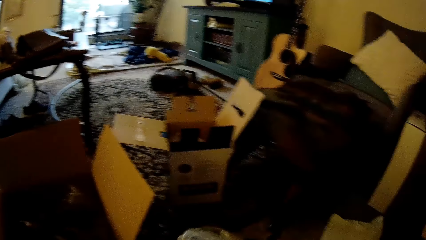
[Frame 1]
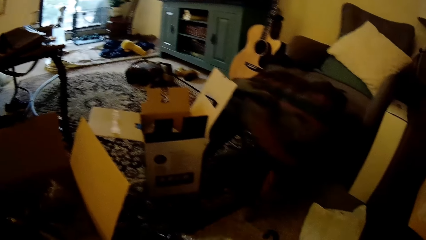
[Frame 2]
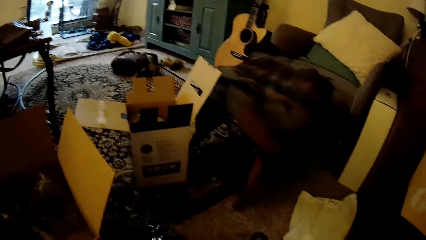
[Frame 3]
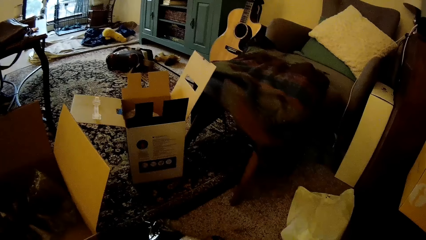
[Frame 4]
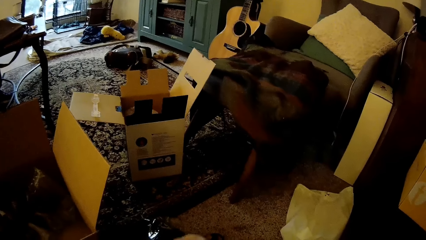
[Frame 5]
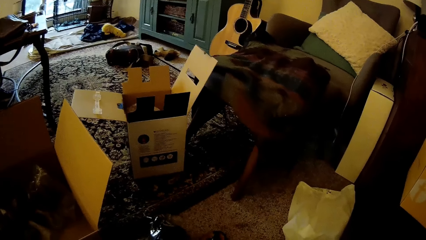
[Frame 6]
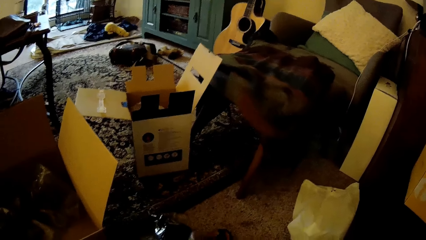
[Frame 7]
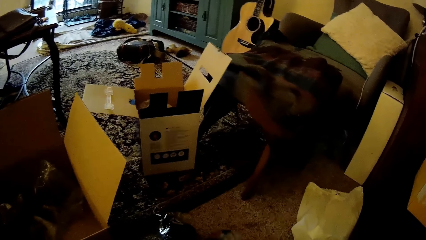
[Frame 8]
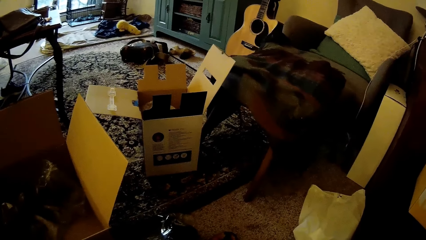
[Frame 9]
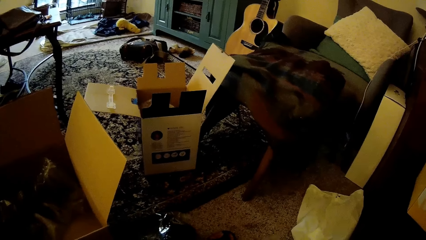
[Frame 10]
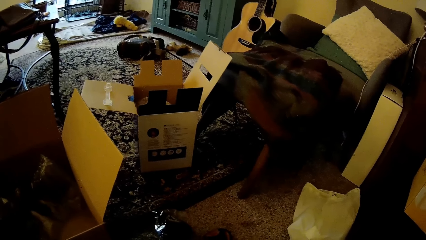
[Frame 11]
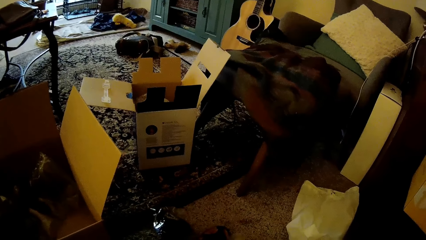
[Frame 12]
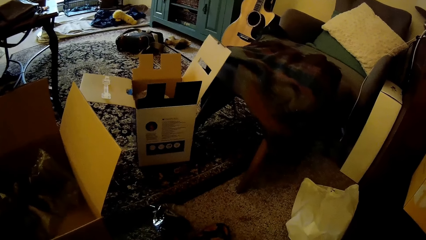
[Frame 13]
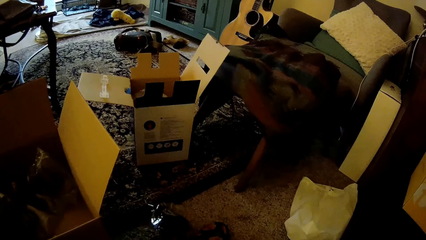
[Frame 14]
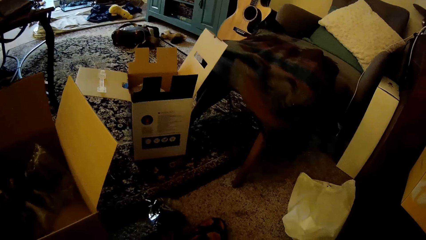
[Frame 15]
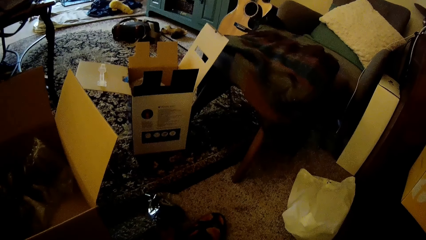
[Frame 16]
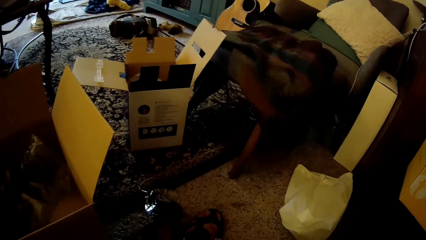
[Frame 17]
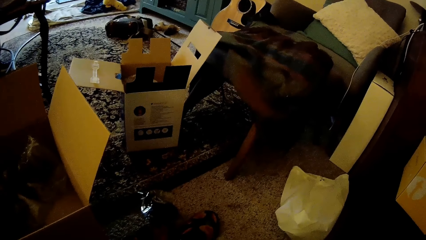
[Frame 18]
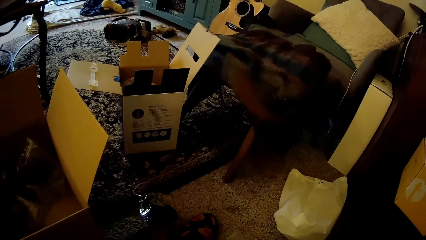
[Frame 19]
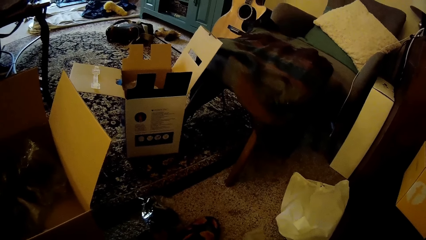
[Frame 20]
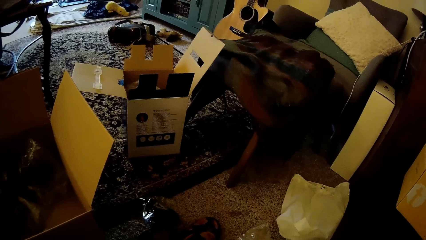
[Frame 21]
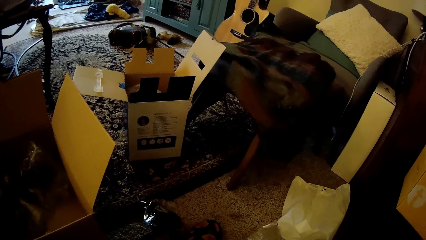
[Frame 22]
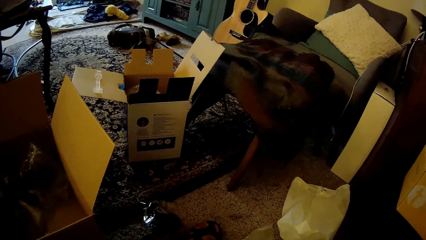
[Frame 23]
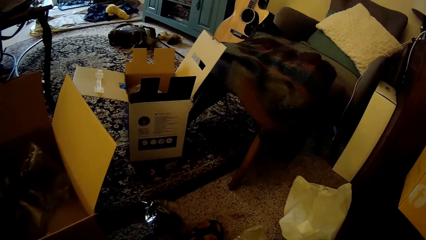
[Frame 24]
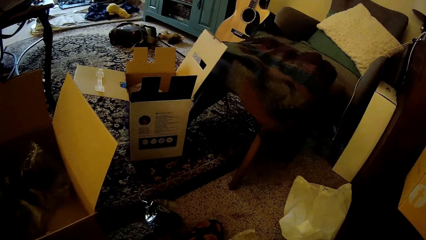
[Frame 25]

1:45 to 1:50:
The camera wearer checks the polythene bag.

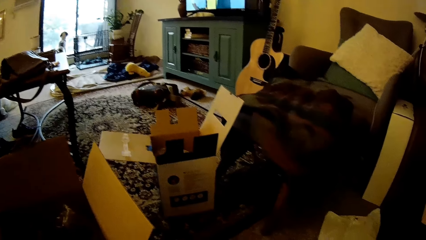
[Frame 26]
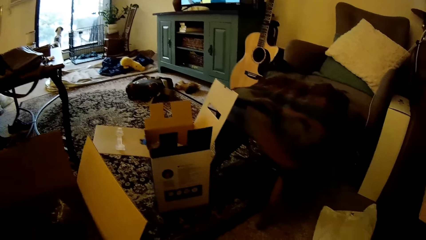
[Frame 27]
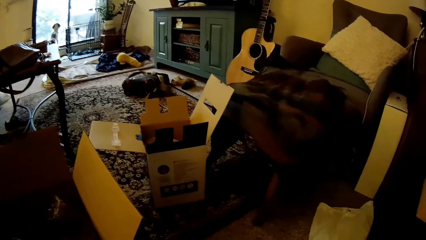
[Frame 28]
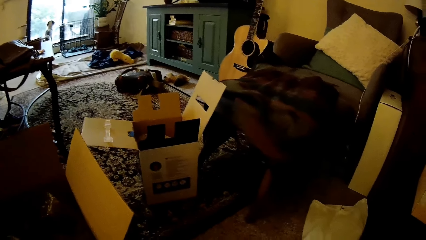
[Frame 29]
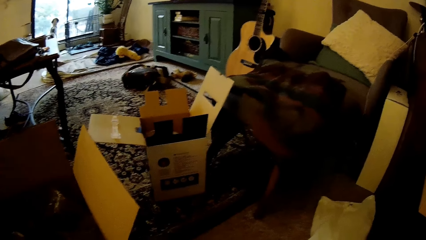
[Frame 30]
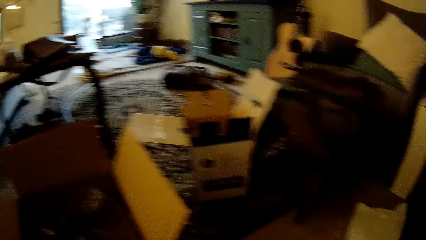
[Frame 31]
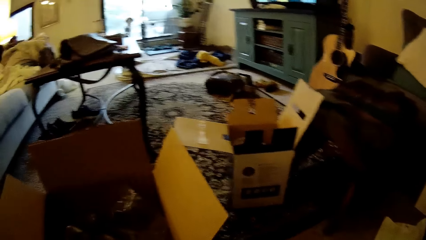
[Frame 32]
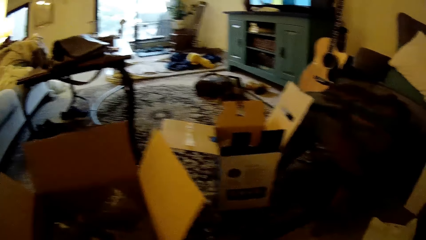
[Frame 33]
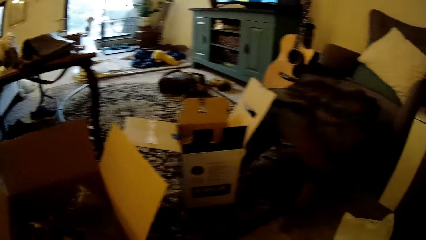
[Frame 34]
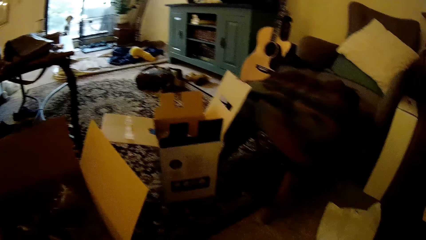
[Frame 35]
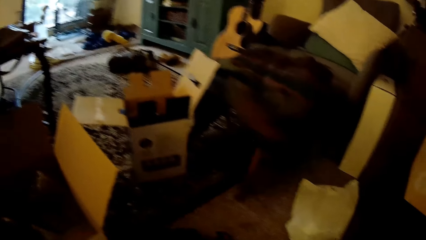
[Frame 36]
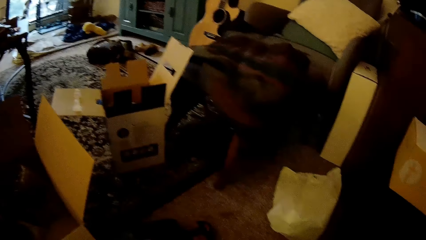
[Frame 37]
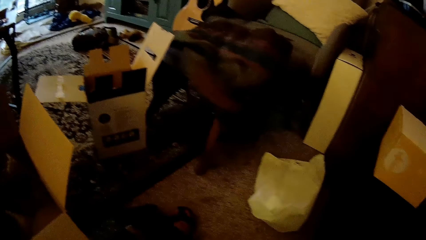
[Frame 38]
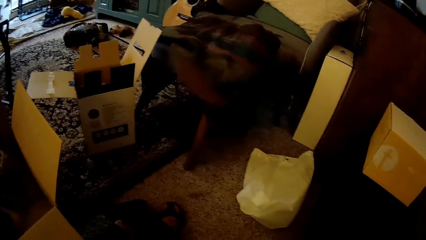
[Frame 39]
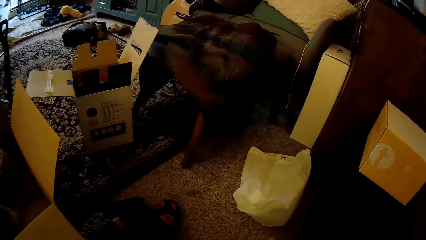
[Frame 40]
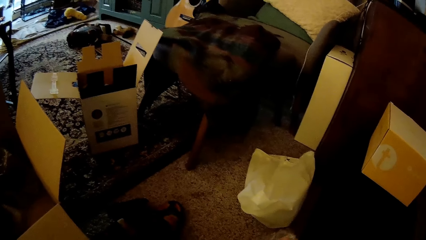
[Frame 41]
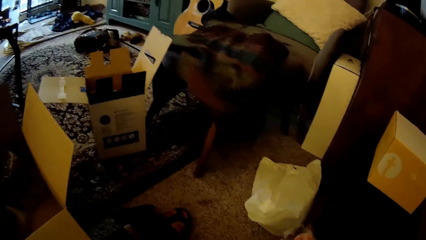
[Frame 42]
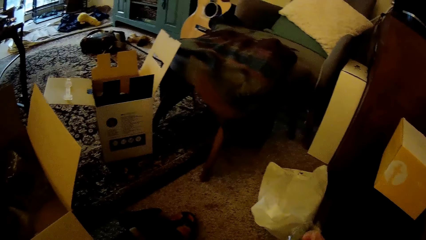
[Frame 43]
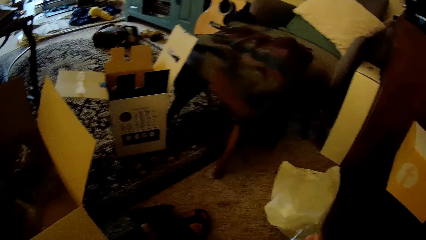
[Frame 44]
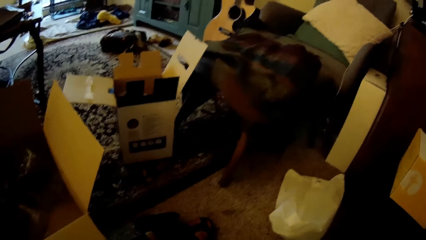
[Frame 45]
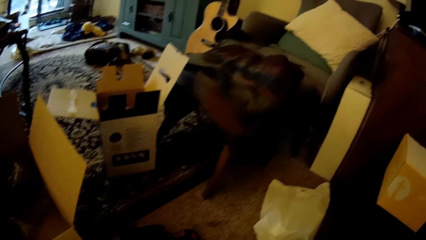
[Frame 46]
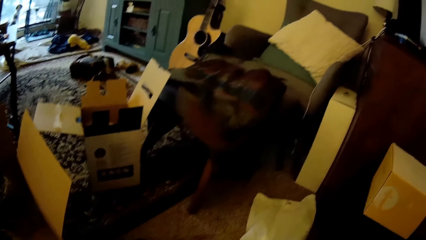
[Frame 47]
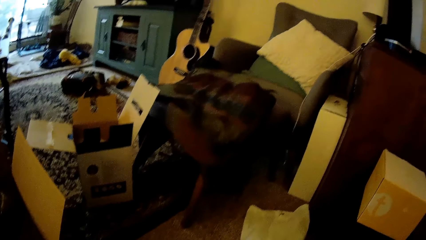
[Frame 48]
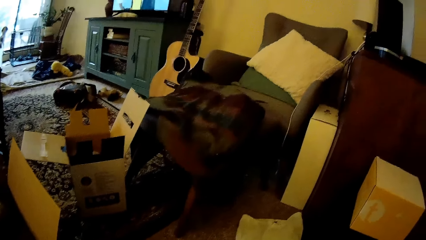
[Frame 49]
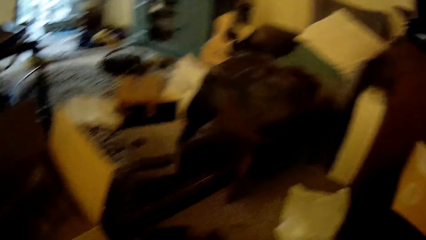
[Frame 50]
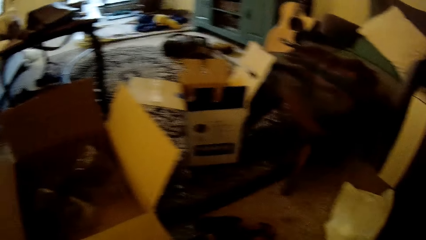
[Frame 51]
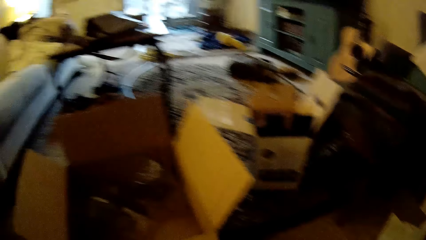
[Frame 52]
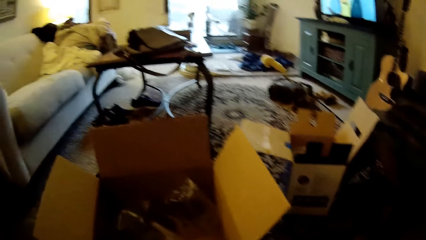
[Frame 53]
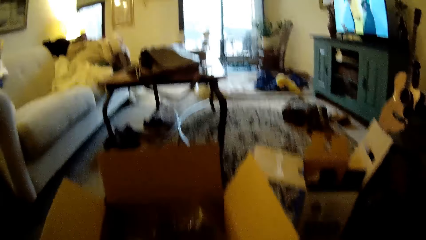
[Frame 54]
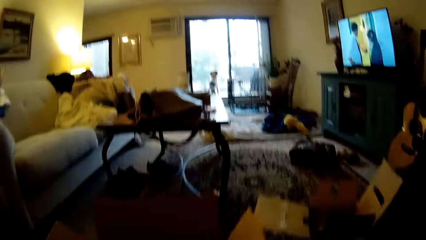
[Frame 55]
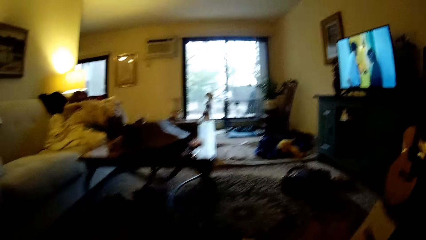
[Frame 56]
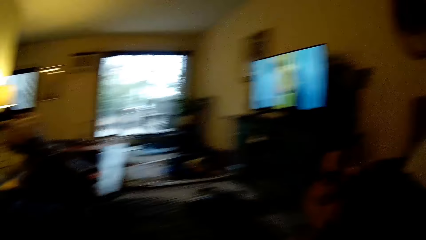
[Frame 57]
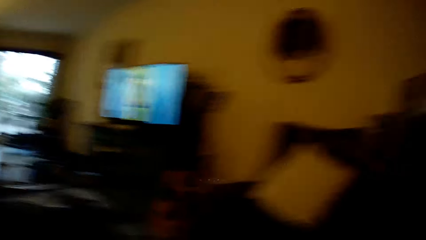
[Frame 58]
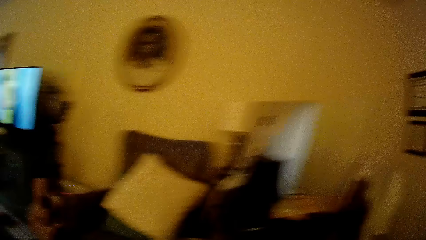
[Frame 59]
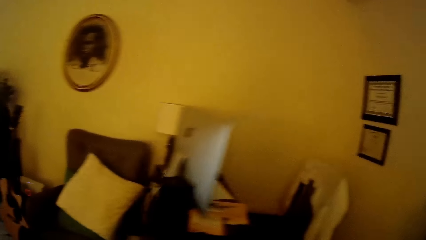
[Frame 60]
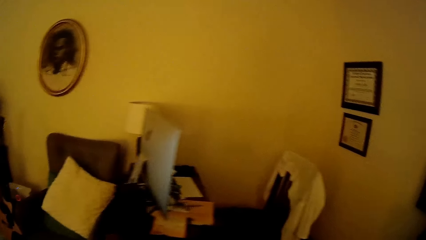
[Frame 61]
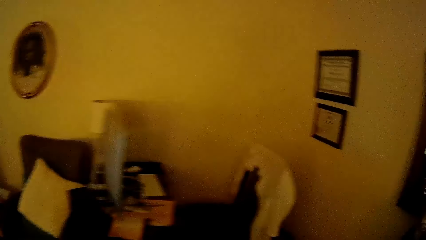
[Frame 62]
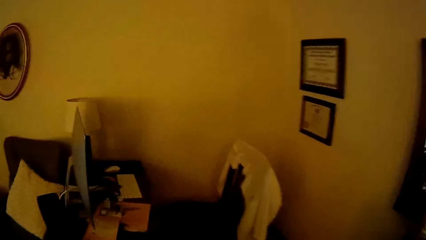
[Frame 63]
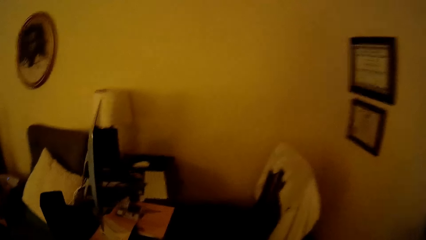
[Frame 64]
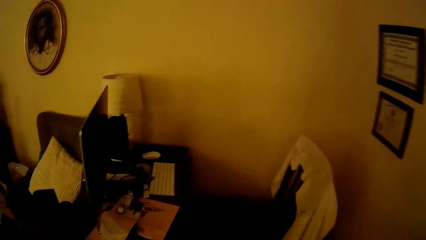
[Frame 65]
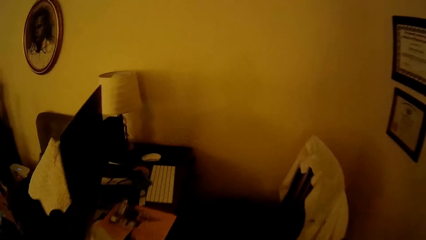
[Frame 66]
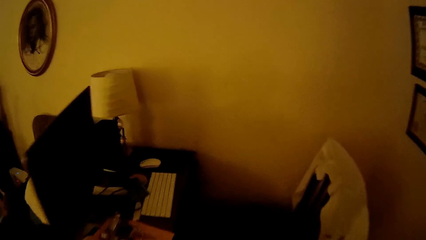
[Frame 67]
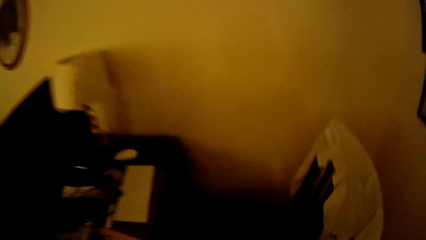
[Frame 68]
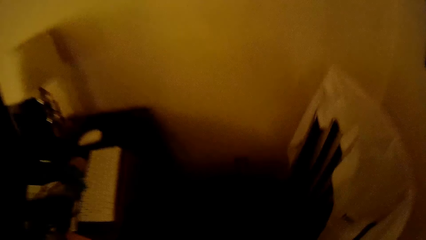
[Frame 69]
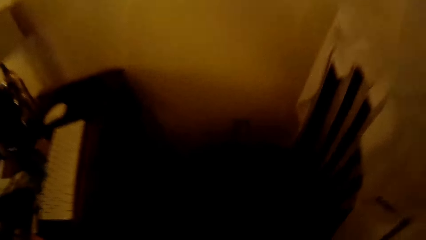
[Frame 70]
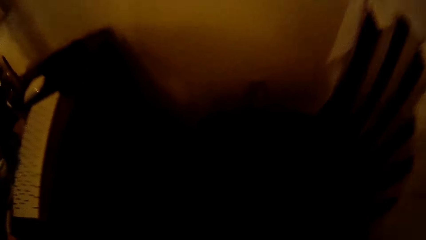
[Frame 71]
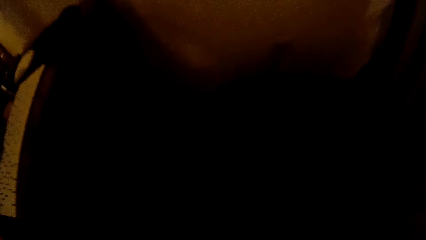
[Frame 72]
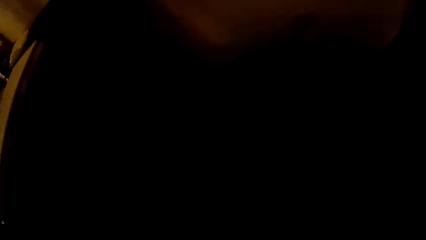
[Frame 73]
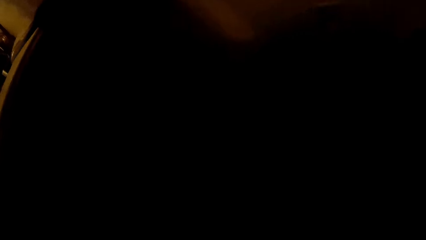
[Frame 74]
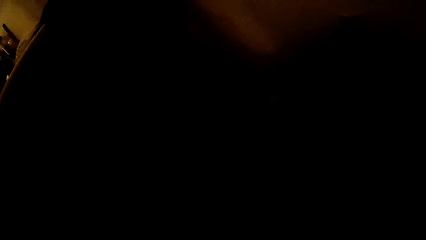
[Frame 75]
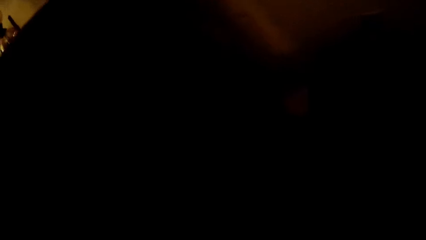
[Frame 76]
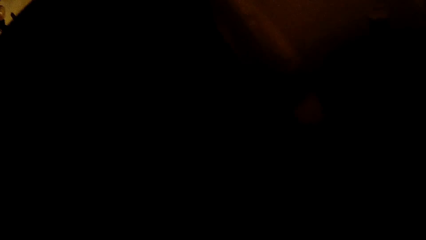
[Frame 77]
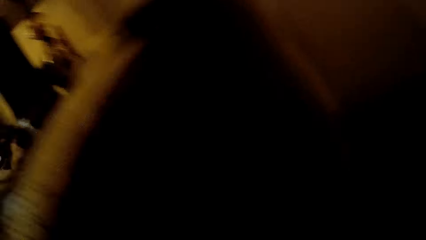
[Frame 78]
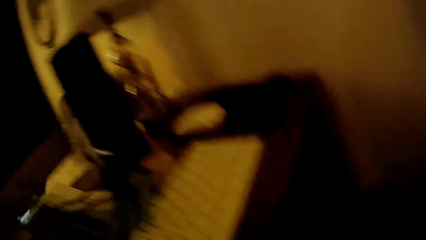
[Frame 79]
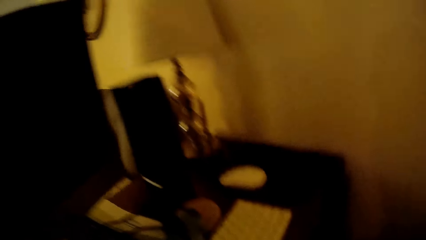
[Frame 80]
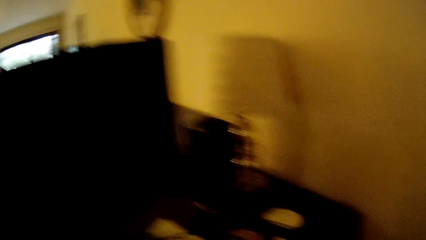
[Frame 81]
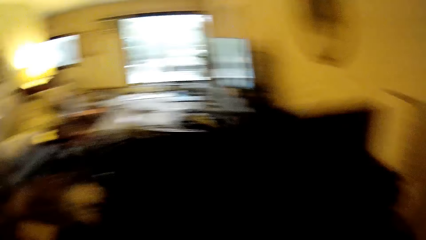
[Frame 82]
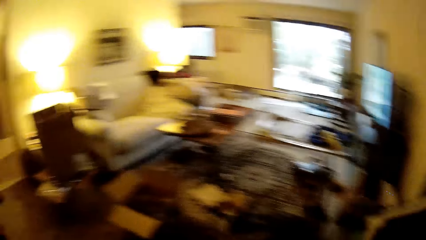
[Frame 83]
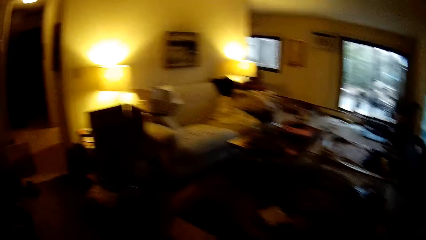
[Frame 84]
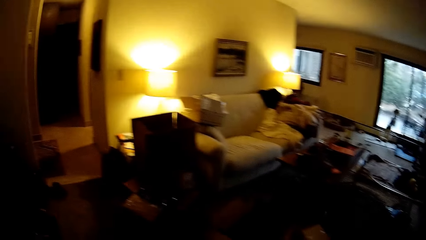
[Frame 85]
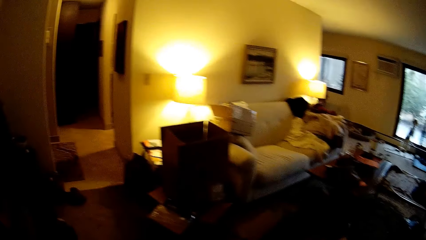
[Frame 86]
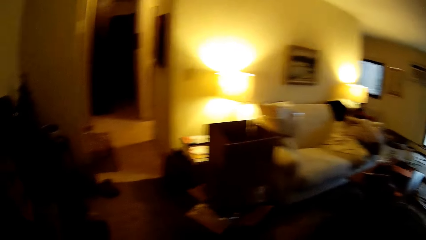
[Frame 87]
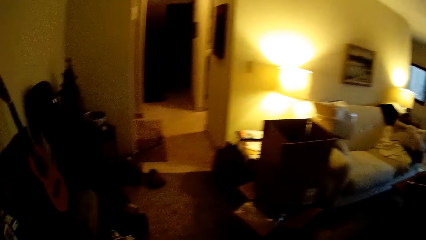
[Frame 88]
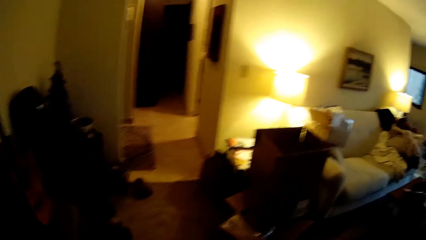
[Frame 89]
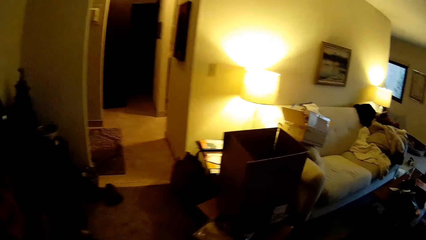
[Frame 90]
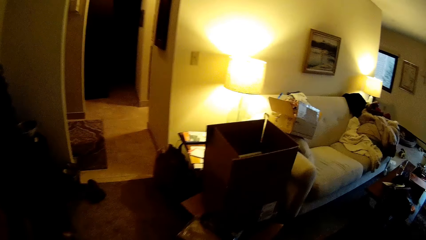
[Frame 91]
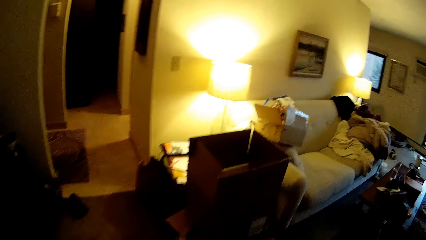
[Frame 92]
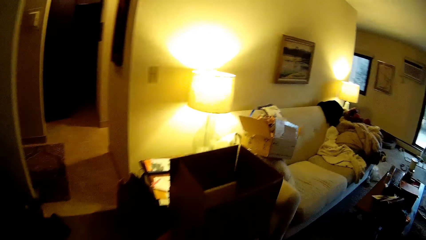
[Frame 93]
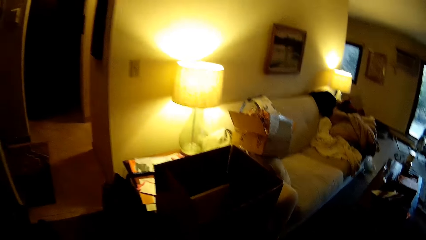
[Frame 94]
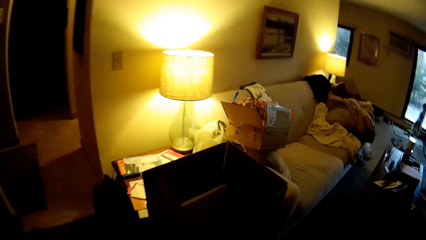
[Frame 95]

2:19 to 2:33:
The camera wearer looks around the house. They stand up and walk around the house. They bend down and check something. They stand up and walk around the house.
